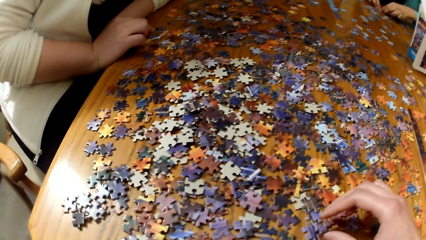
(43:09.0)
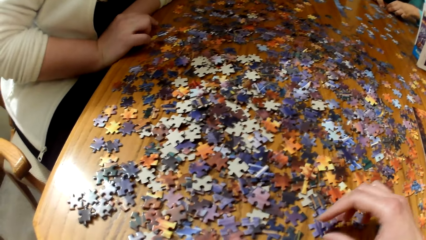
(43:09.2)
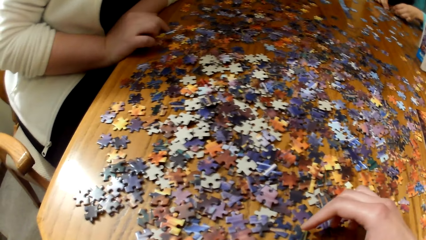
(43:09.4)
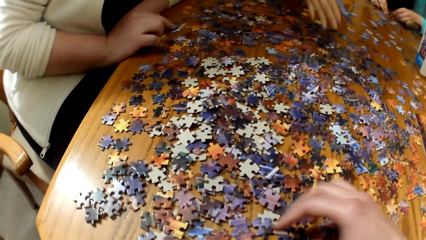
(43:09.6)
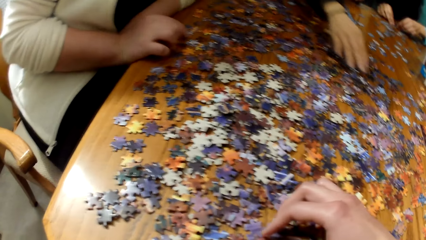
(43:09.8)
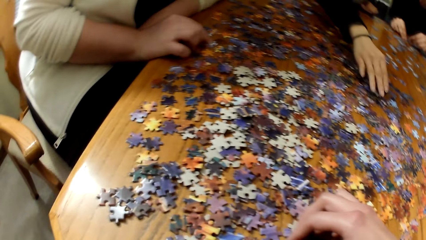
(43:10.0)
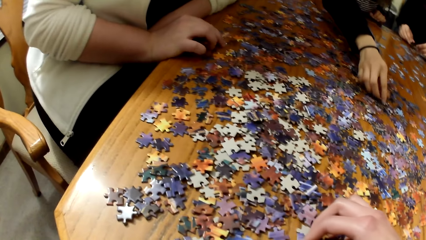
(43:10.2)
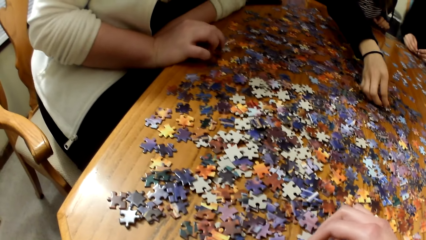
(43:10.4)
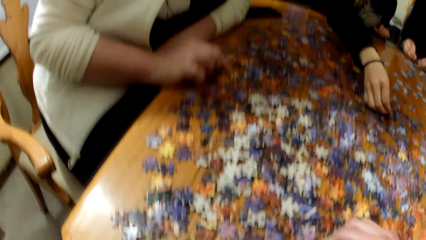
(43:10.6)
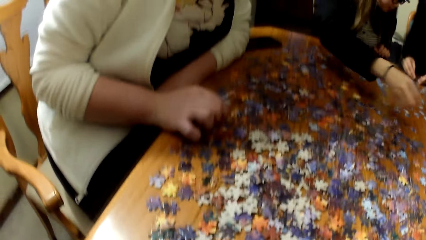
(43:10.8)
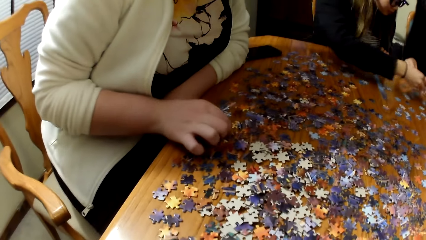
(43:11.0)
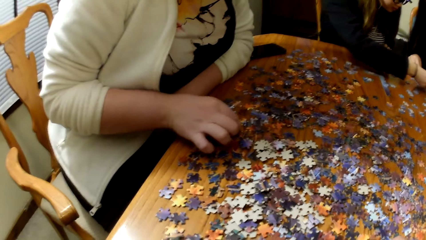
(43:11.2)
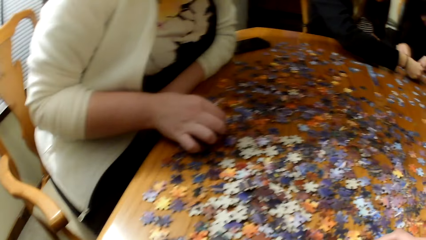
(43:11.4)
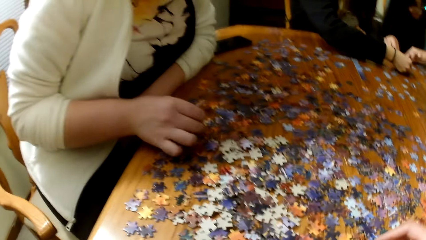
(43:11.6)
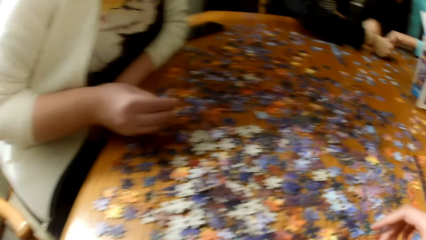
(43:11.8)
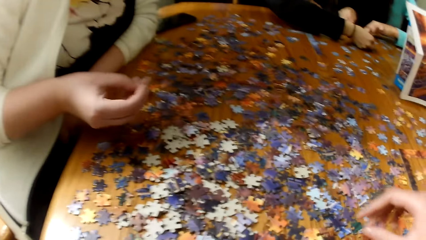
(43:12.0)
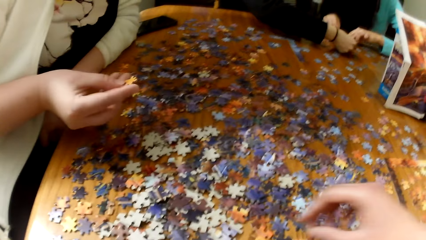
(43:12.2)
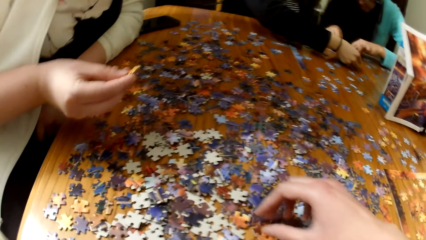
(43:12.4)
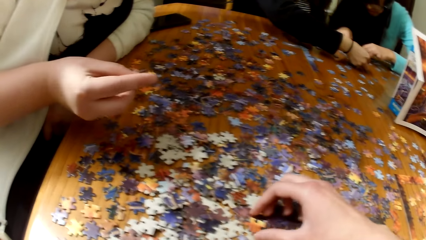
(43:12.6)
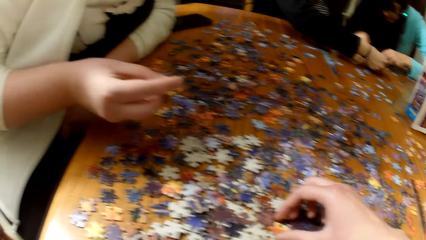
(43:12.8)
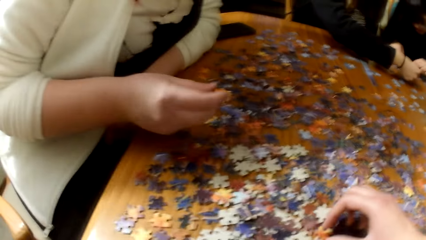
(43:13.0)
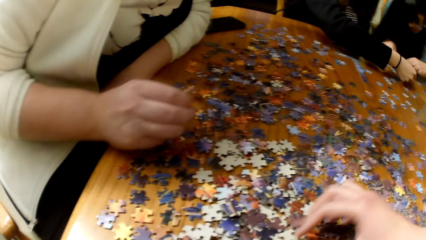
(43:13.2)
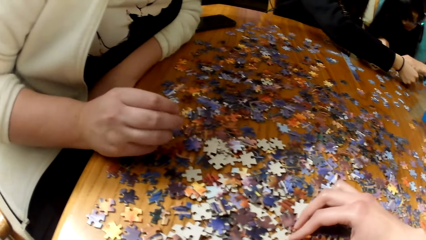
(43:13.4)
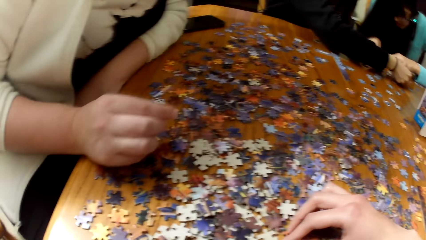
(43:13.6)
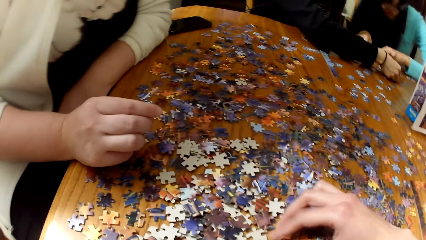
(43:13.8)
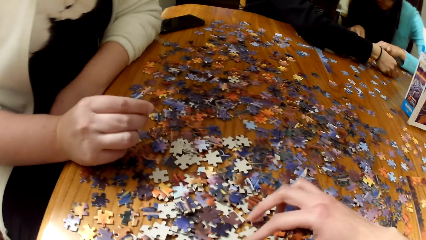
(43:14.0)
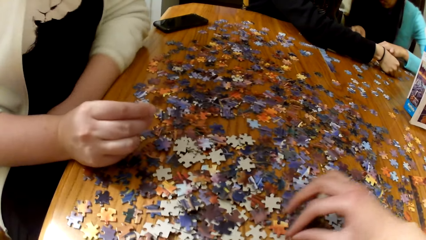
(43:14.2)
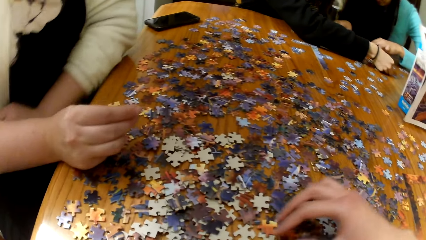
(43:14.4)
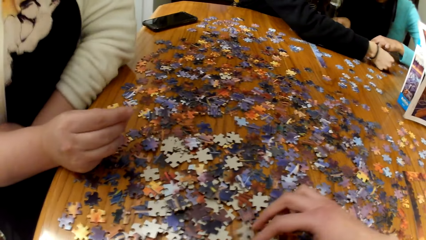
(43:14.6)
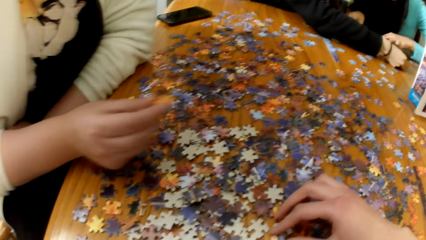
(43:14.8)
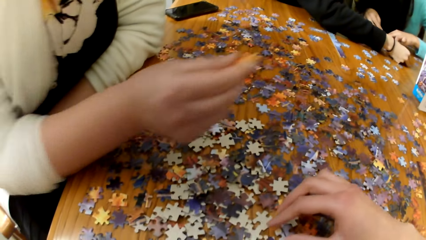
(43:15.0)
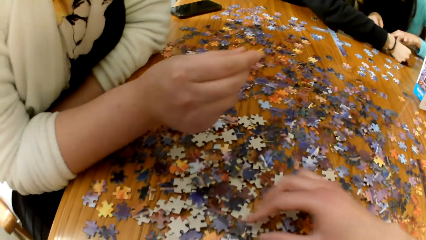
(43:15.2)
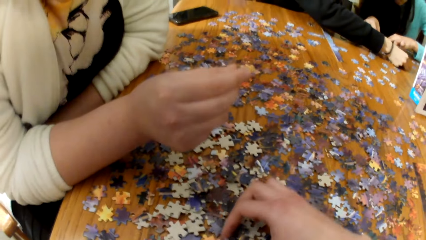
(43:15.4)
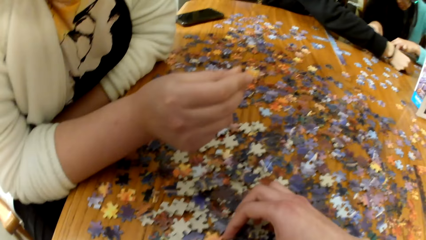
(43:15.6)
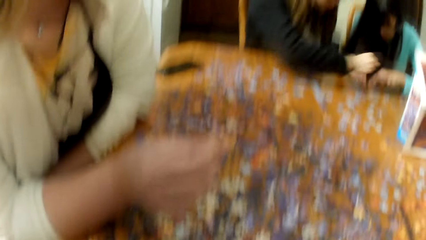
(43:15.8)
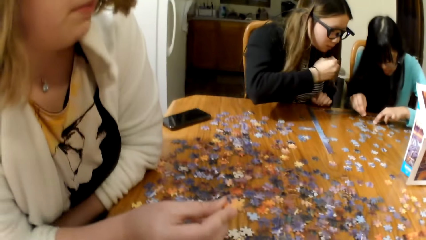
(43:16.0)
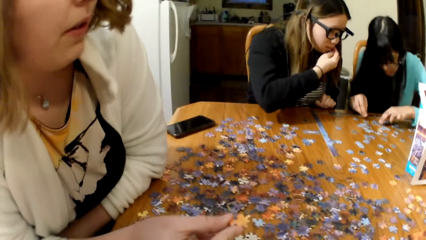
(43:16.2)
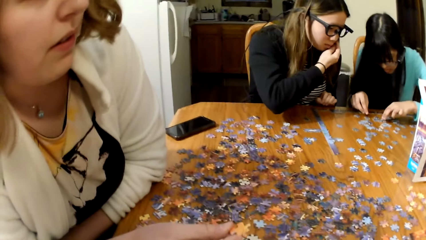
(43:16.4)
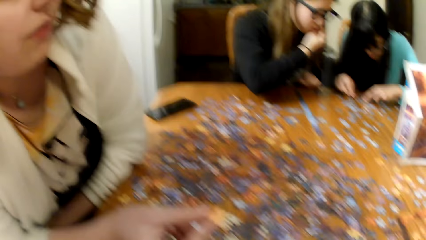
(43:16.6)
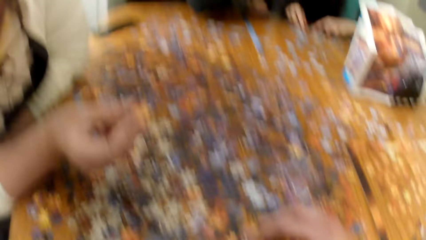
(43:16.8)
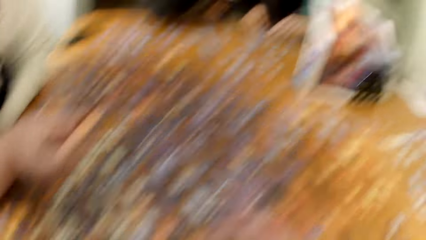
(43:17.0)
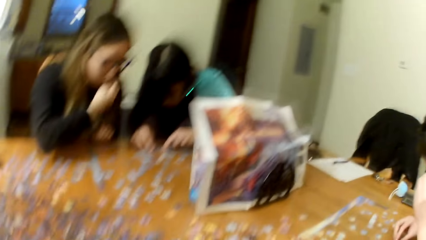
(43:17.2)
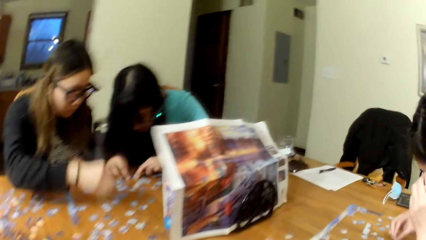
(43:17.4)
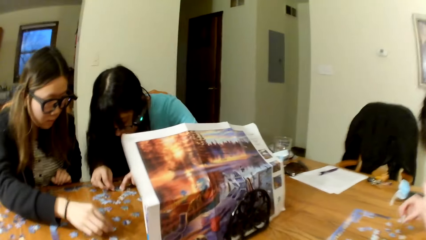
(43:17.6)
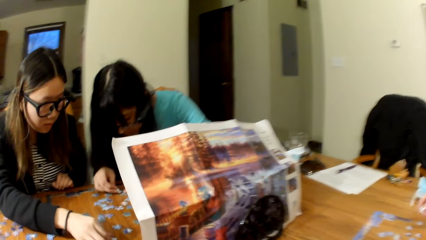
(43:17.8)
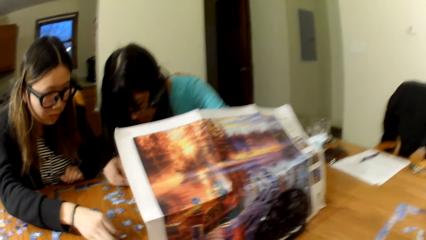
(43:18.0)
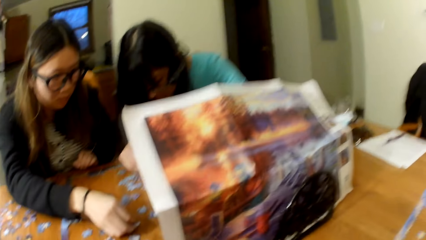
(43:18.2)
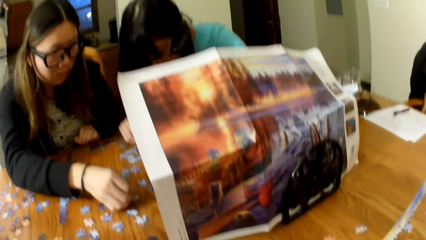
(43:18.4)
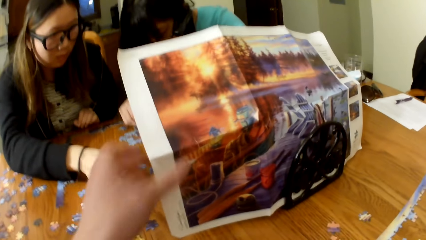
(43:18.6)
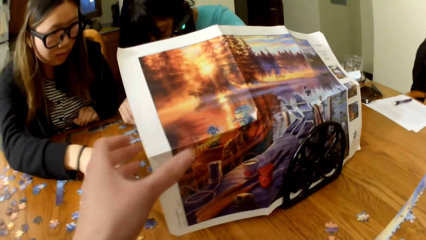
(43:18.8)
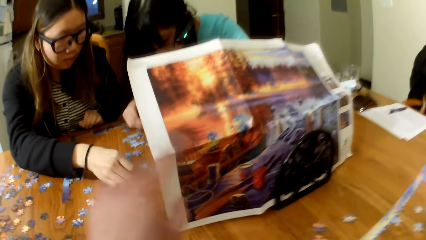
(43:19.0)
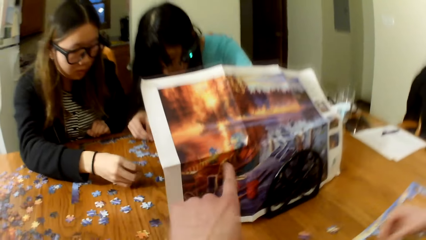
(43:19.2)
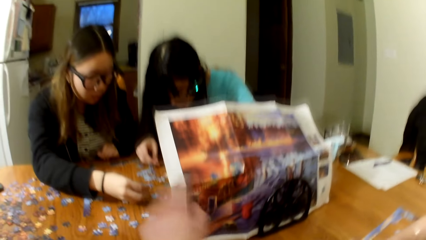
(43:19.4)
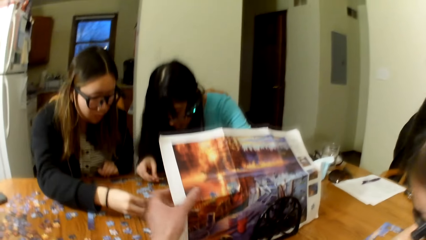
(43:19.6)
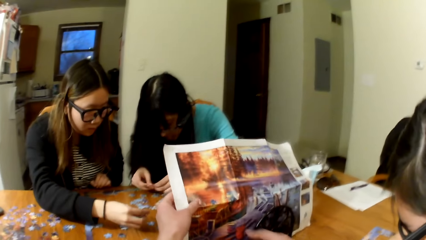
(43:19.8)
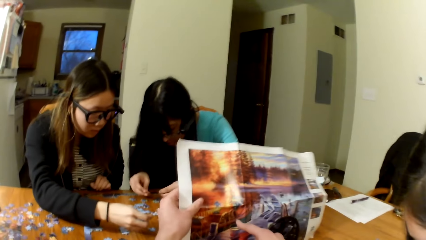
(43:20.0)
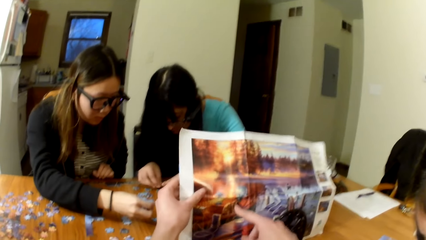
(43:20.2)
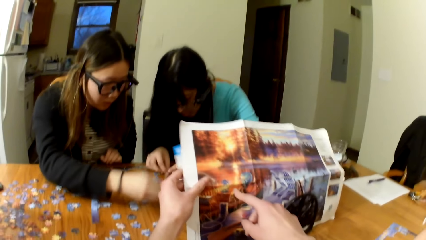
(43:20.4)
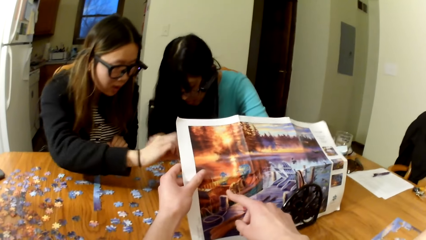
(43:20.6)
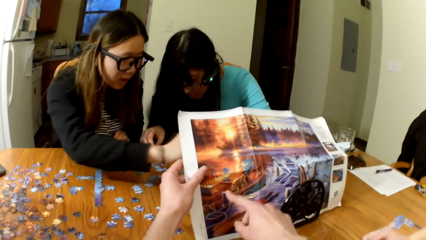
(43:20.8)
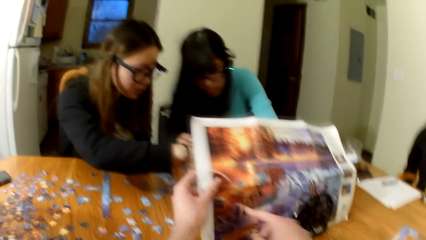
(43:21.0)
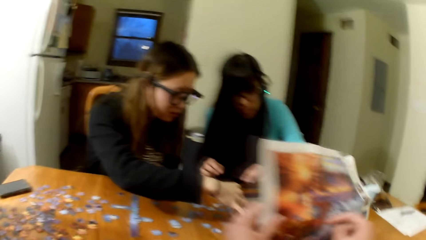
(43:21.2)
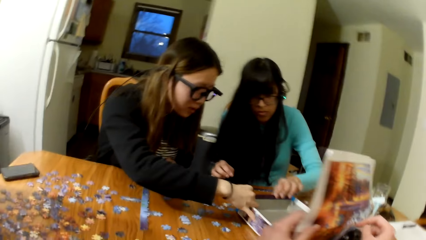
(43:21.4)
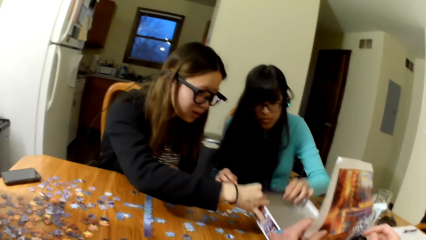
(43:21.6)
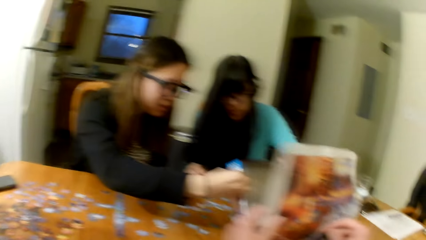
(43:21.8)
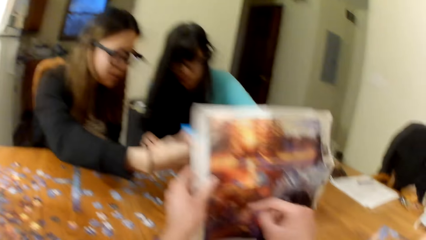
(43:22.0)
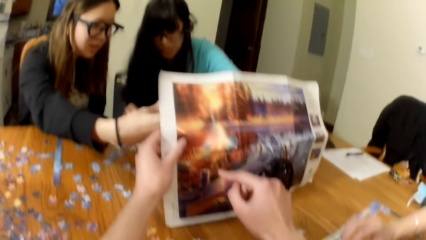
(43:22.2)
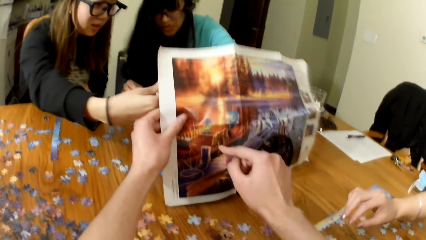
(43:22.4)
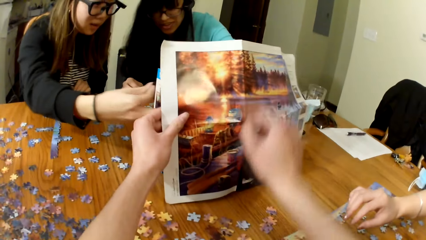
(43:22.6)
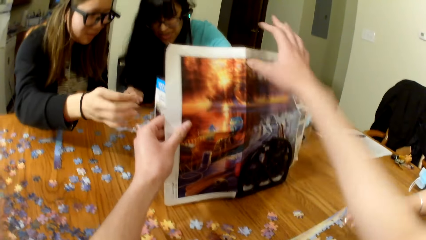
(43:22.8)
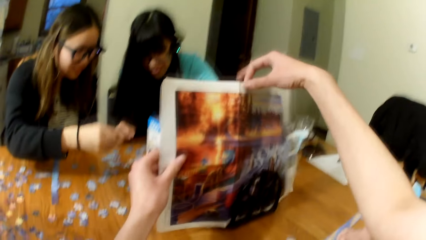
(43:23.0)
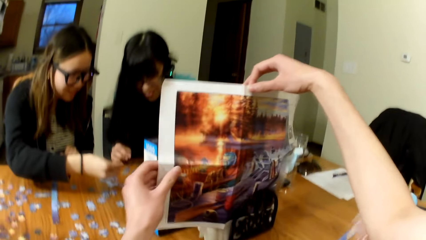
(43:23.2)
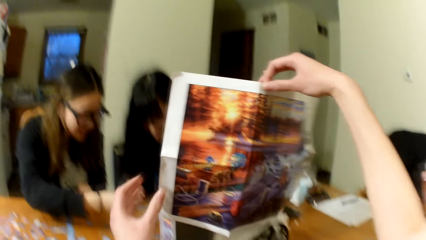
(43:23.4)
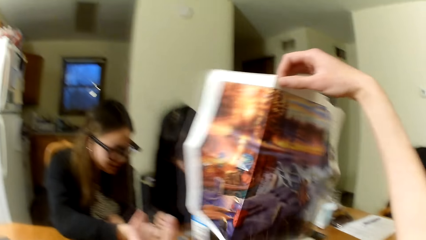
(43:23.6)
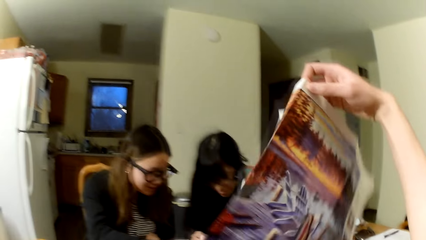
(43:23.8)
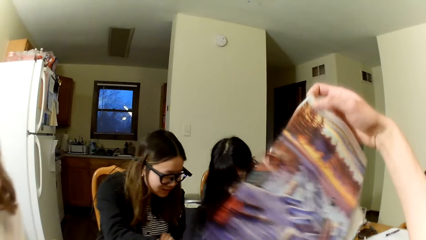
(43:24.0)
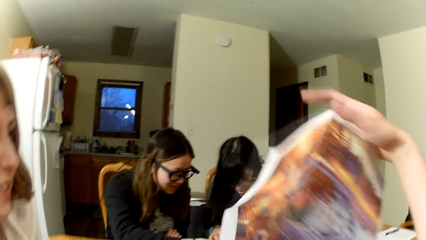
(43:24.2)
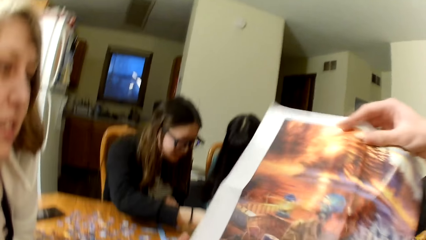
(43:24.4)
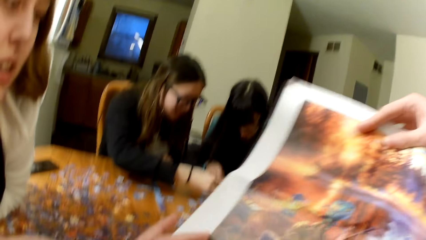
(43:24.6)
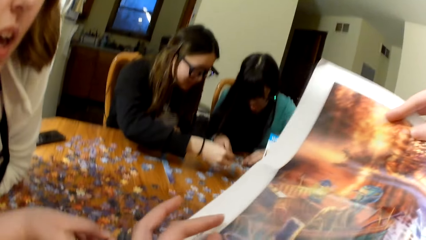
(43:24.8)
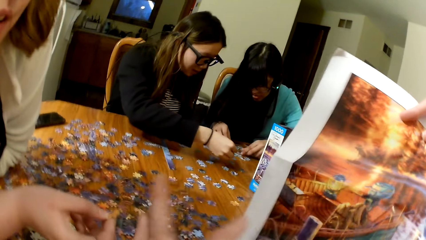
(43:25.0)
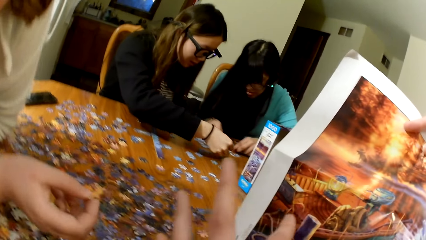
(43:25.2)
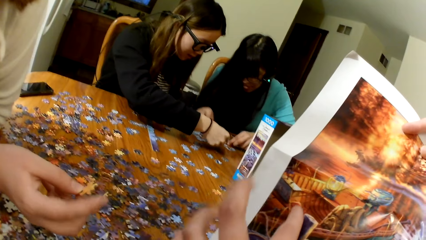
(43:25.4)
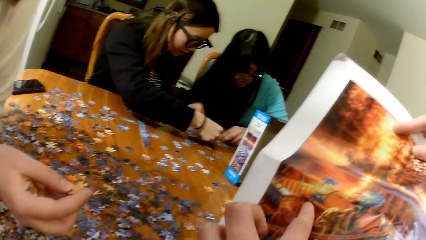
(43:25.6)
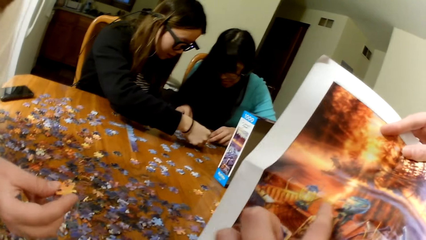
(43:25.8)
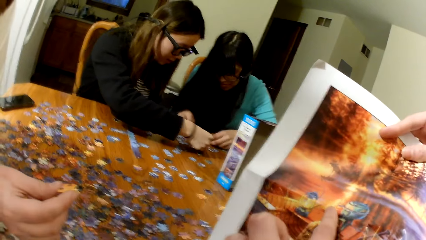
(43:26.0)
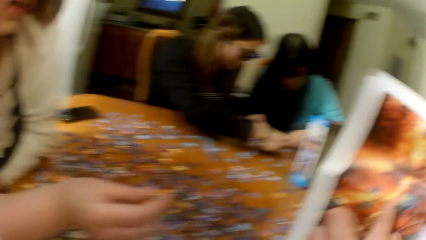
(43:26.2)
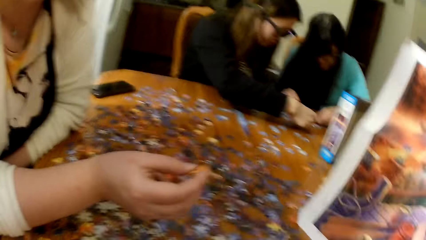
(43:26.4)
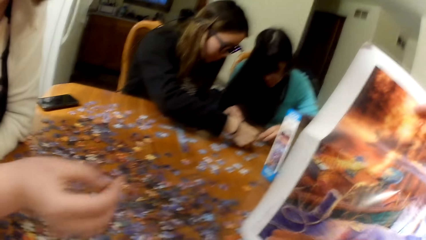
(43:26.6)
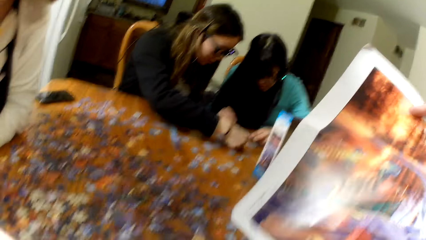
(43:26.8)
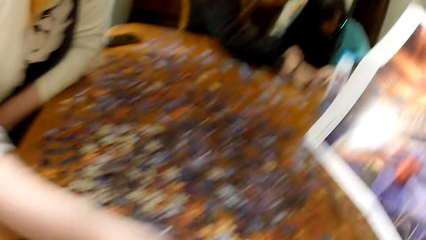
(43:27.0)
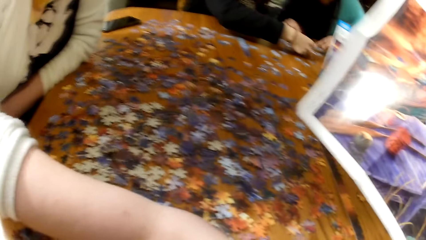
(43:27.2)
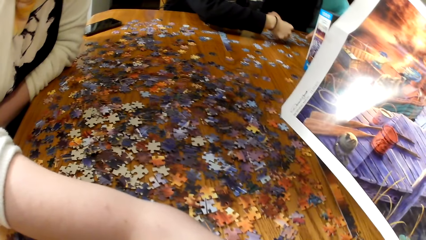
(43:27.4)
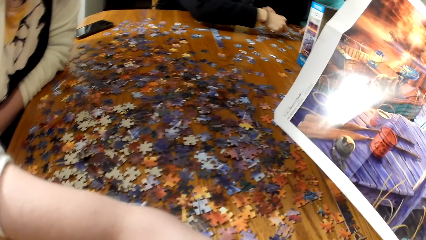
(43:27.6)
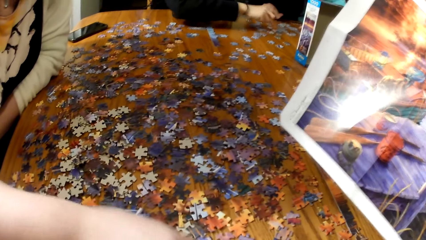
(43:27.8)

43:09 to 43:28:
A lady picks the puzzle piece. The lady looks for the puzzle. The camera wearer looks for puzzle pieces. The lady lifts the puzzle piece. The camera wearer points at the puzzle board. They hold the puzzle board. They lift the puzzle board. They hold the puzzle board.
